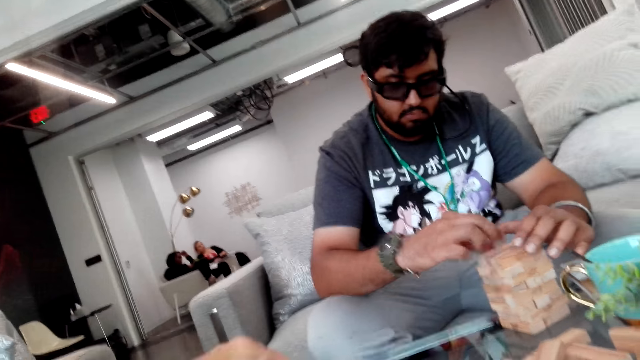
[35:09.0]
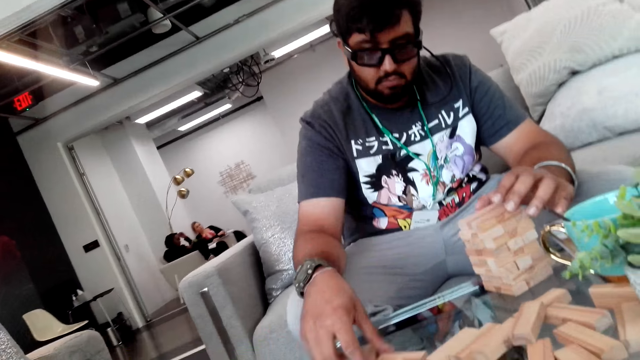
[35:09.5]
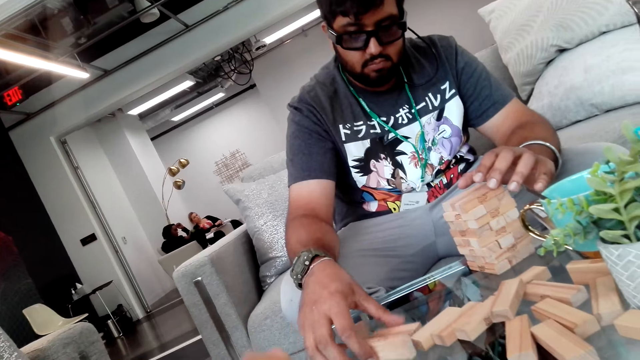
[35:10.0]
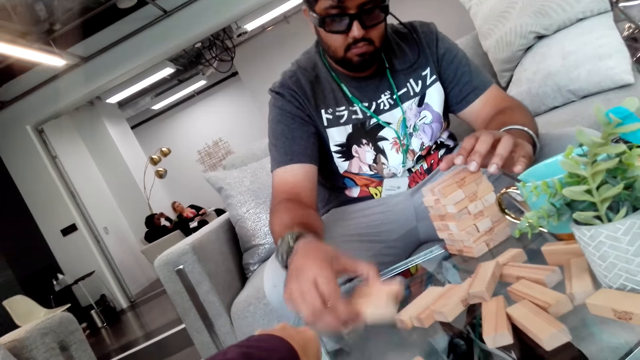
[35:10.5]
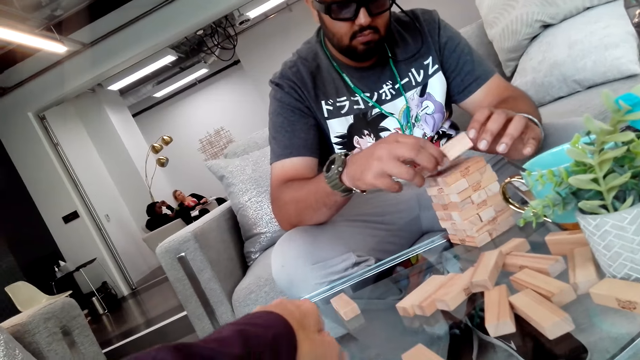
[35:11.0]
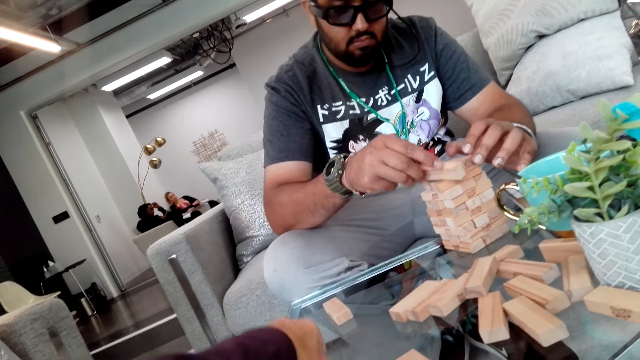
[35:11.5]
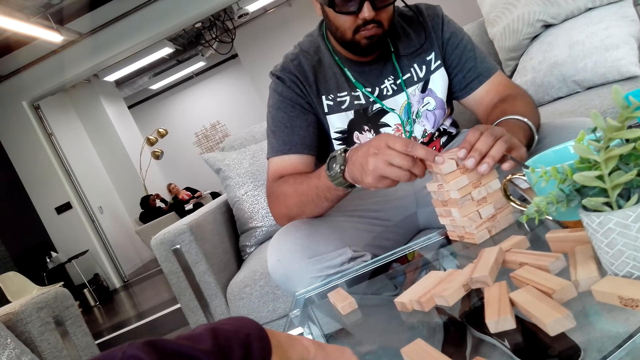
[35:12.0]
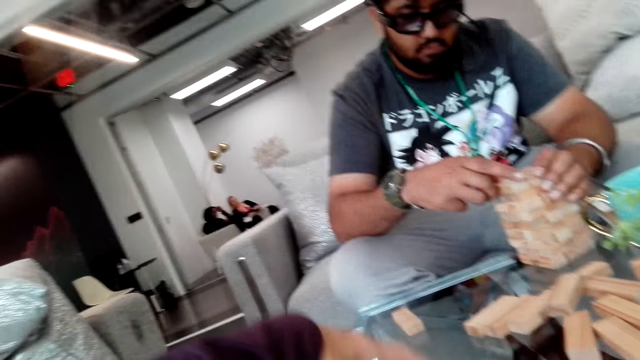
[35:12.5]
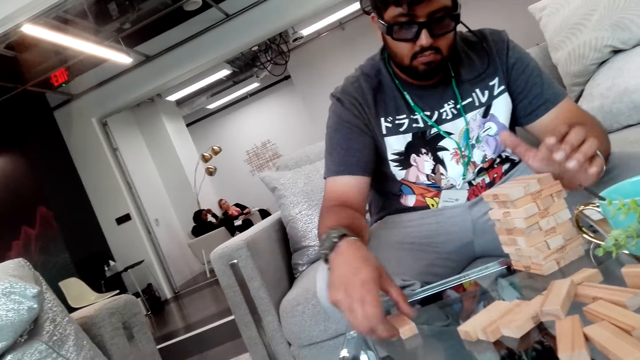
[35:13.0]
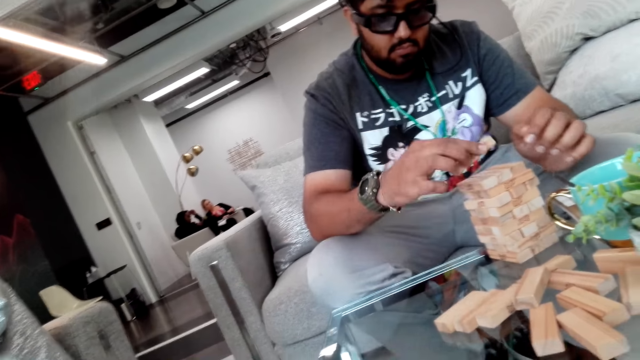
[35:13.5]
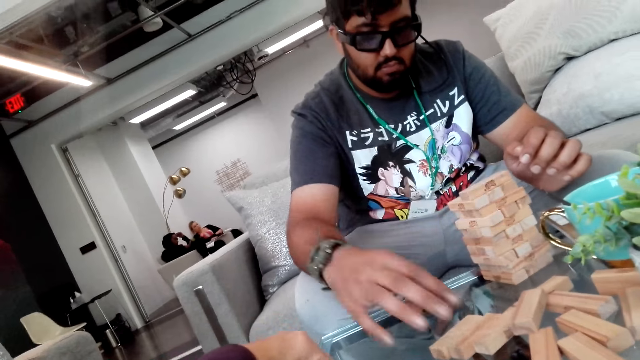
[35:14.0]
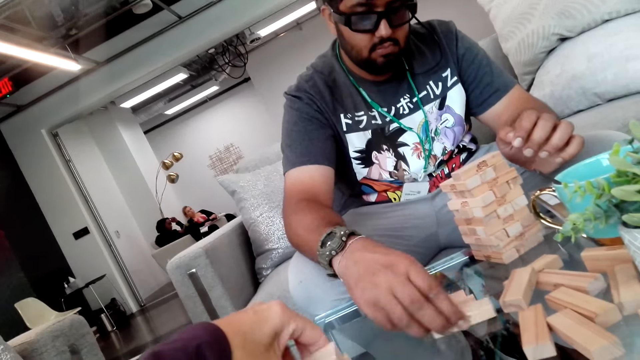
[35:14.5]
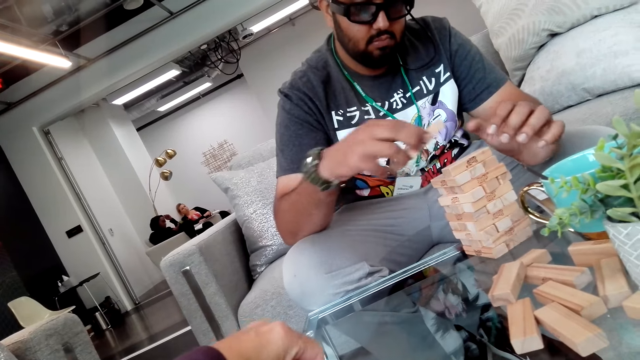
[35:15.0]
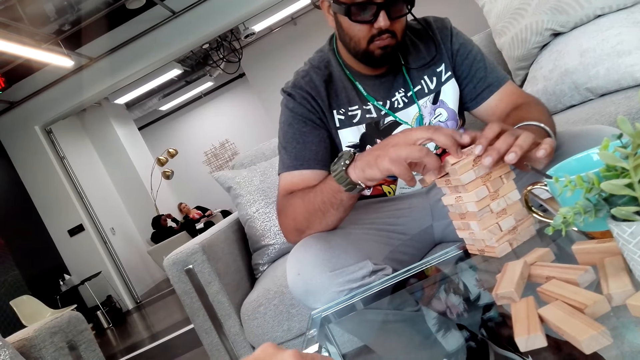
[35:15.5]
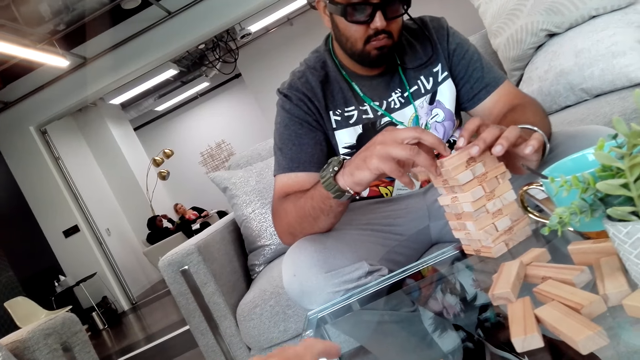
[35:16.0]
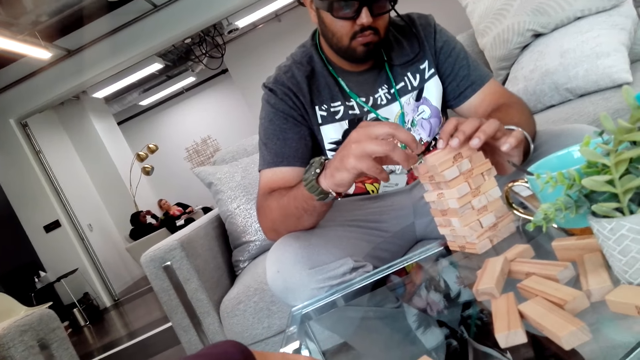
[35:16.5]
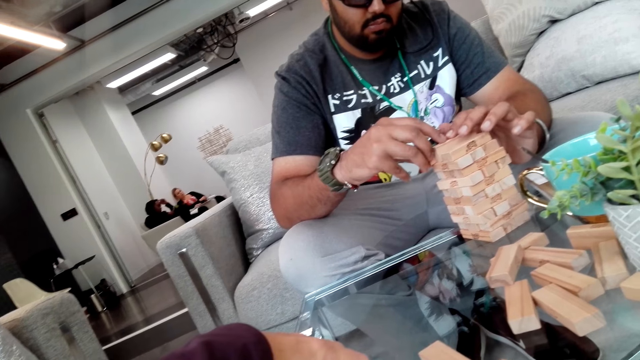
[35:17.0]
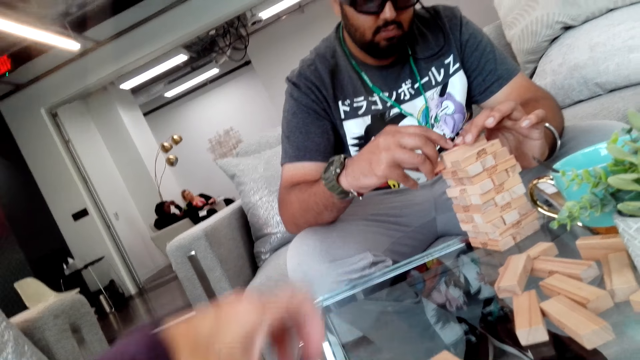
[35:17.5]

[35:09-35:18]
A man places the block on the tower. The camera wearer picks up a tower block from the table and places the block on the table.

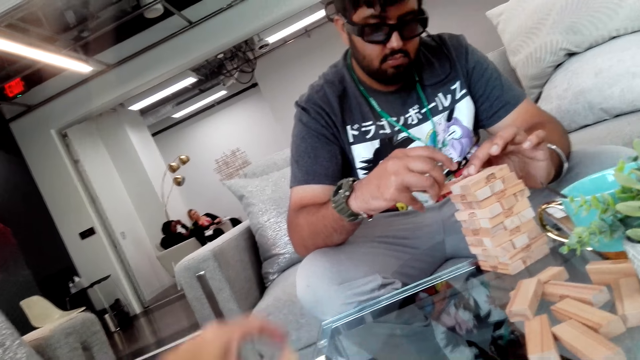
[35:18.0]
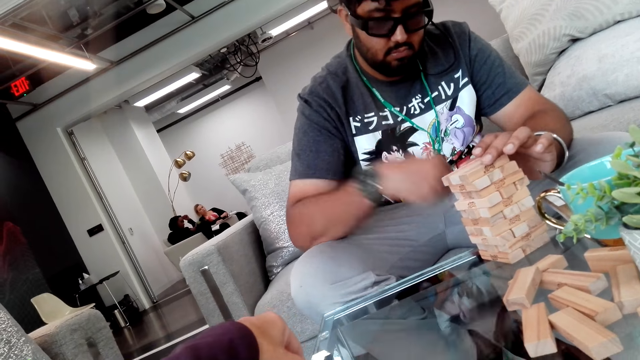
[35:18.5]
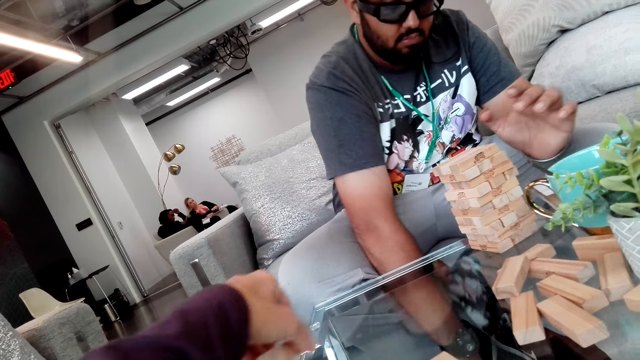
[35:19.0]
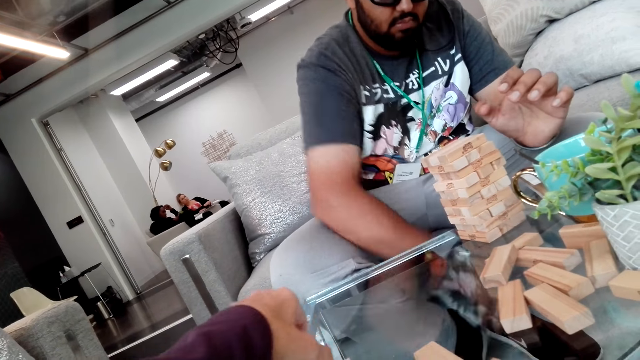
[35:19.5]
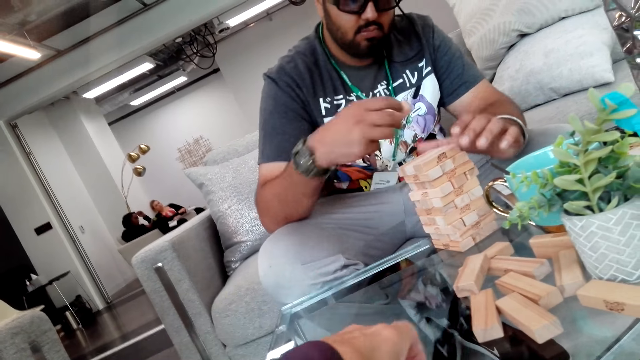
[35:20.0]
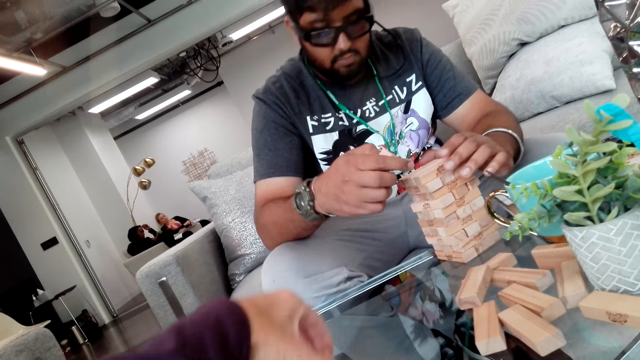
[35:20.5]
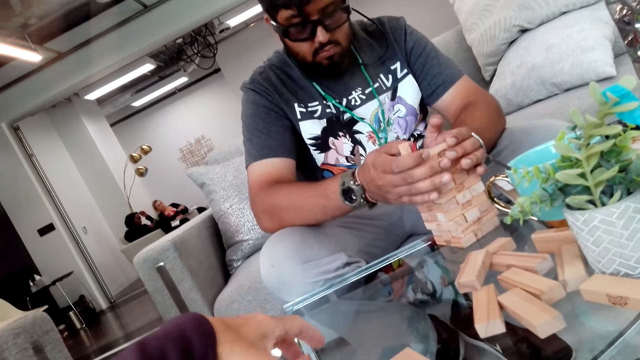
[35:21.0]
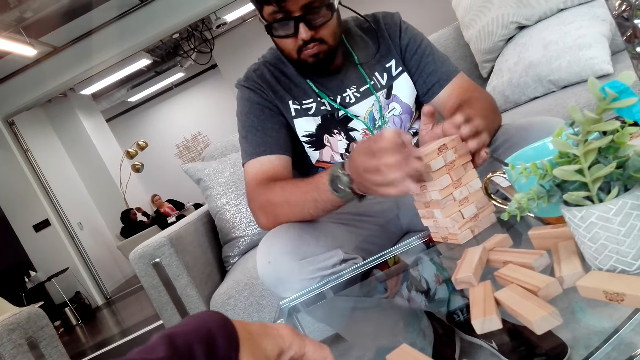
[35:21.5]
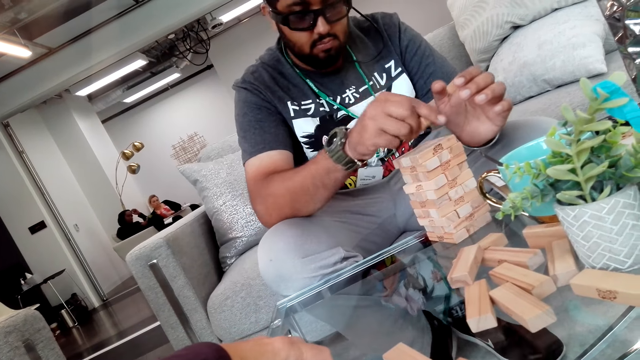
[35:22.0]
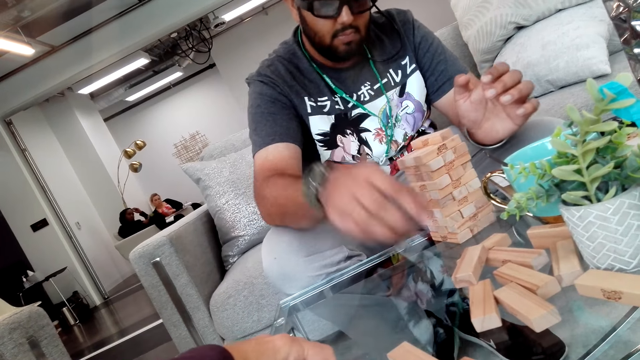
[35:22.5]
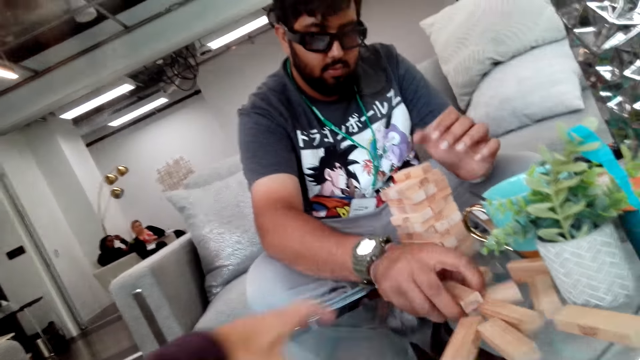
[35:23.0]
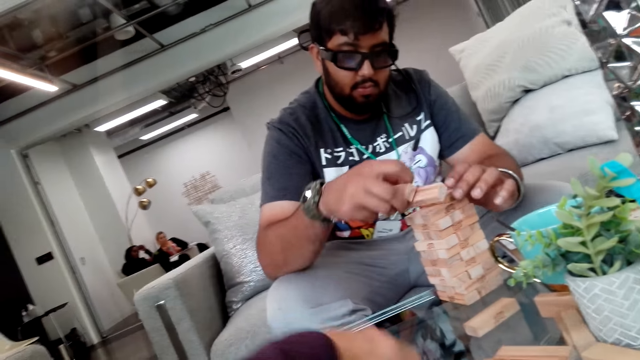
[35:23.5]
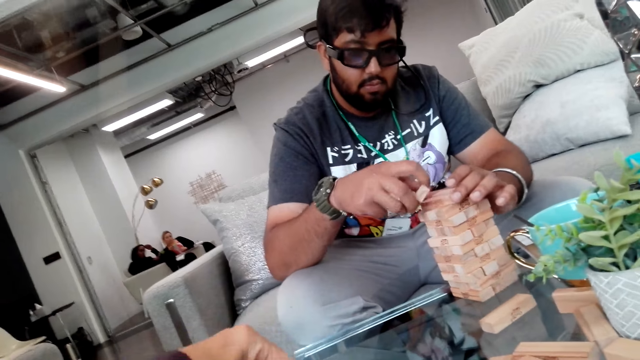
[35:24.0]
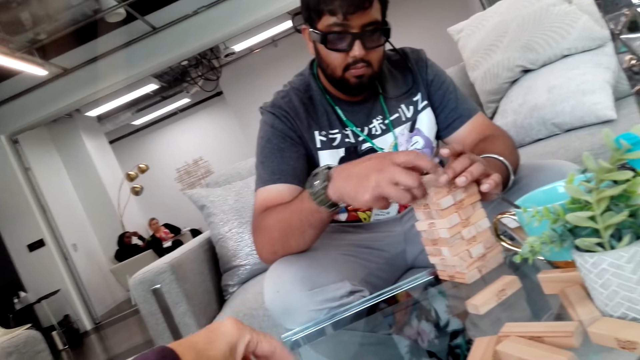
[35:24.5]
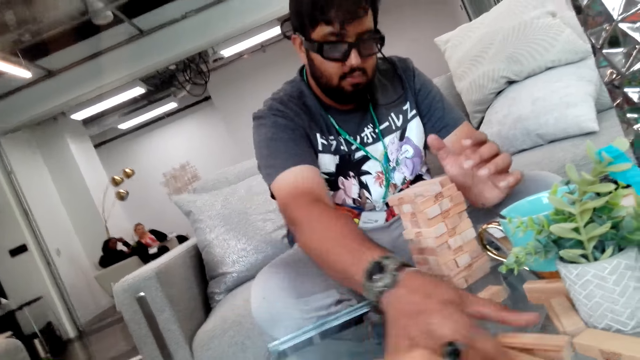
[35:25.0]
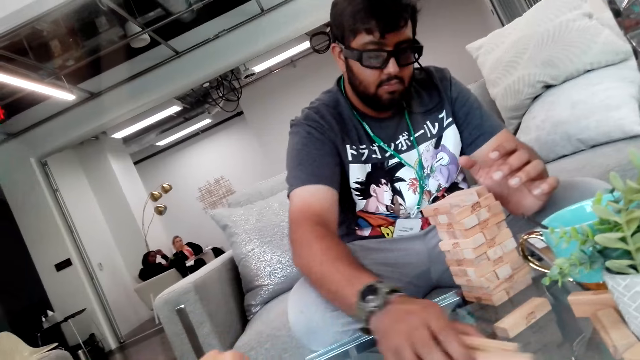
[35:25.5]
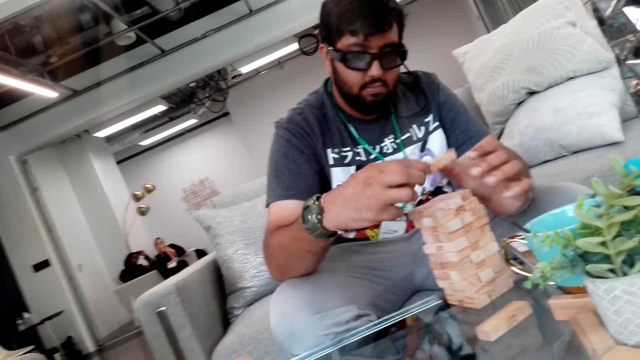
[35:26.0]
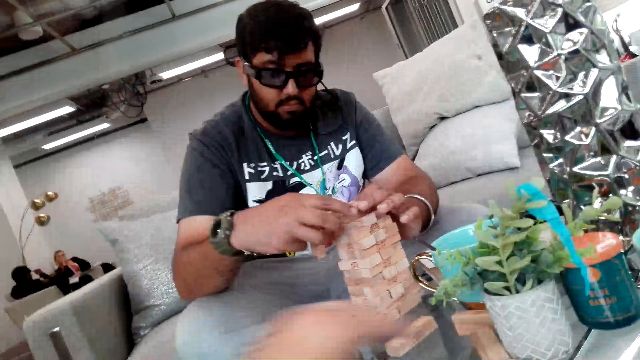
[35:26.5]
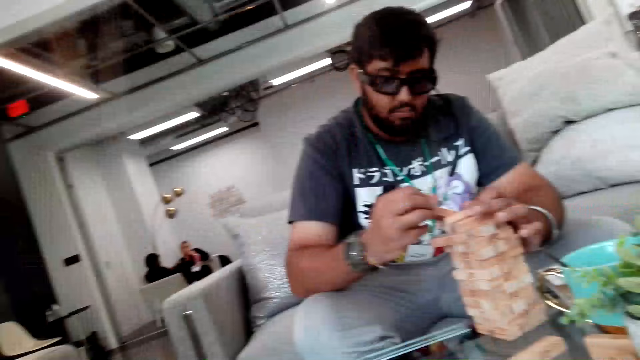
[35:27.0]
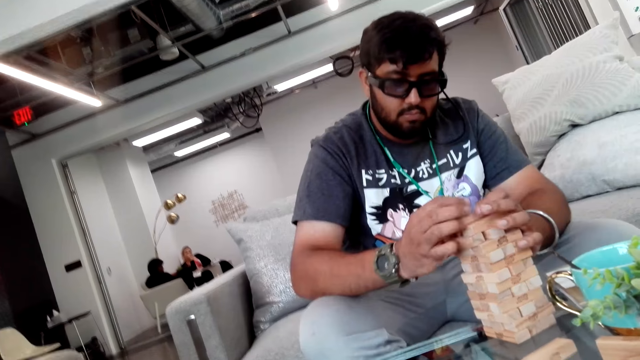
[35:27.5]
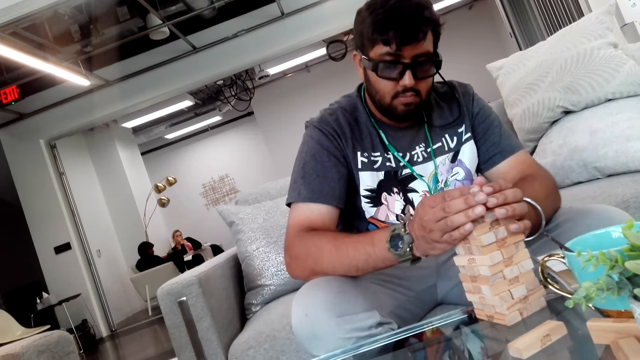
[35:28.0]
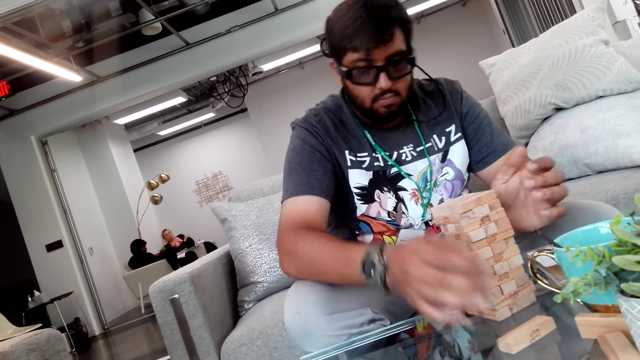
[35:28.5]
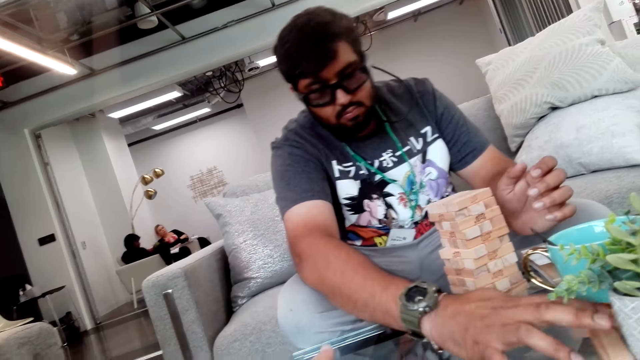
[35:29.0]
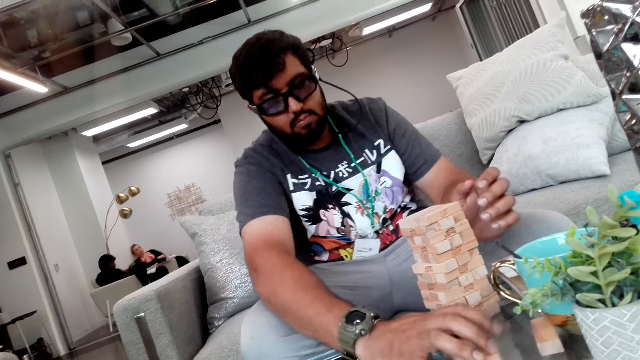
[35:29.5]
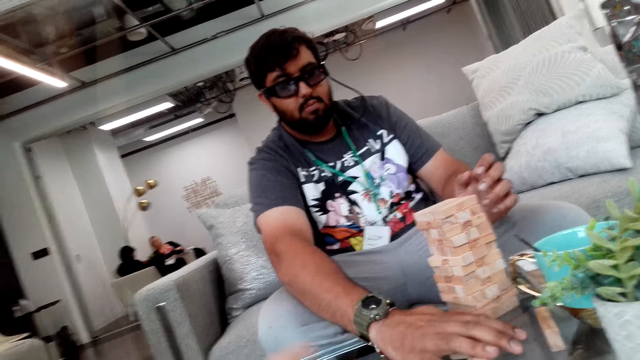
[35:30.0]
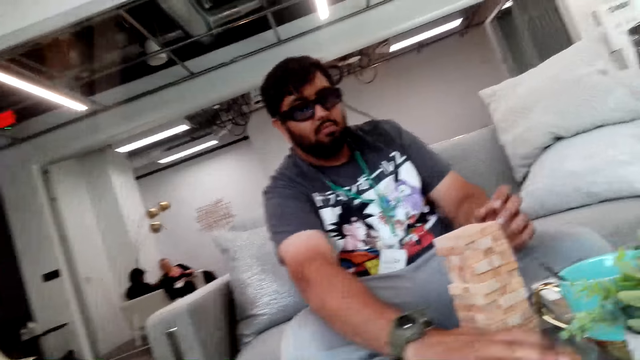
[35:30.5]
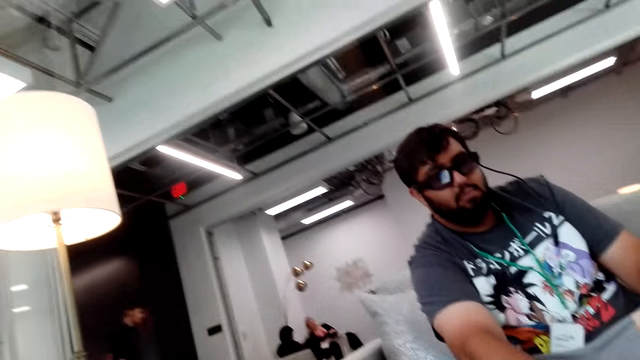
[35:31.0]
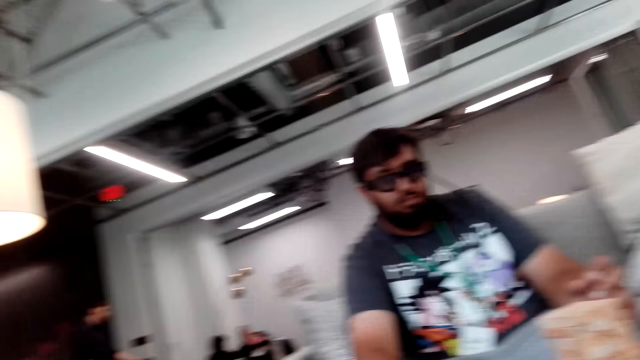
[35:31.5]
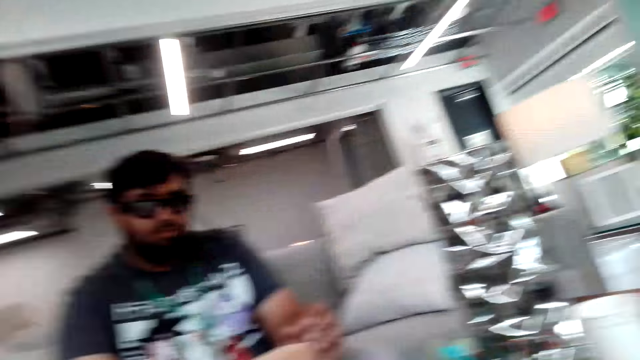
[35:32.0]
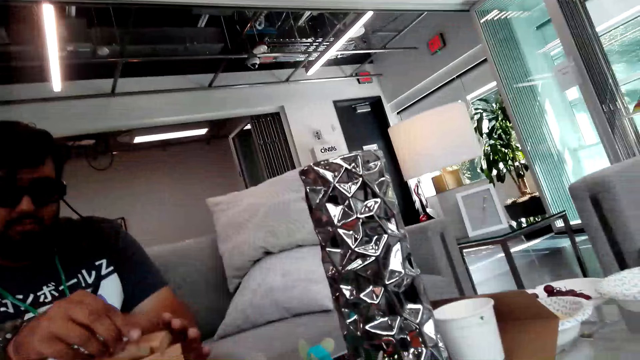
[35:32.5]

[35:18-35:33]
A man picks a block from the floor. The man holds the tower with a hand. The man holds the tower with both hands and places a block on the tower. The man picks a block from the table and places a block on the tower. The man picks a block from the table. The man arranges the tower blocks on the table. The man places a block on the tower. The man holds the tower with both hands and picks a block from the table. The camera wearer looks around the house.
